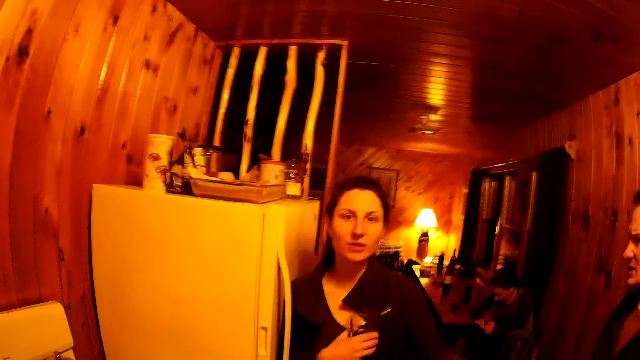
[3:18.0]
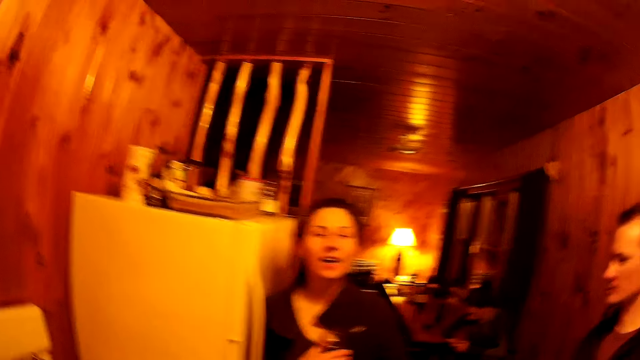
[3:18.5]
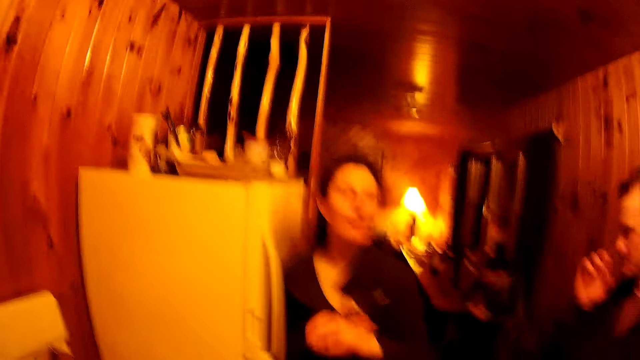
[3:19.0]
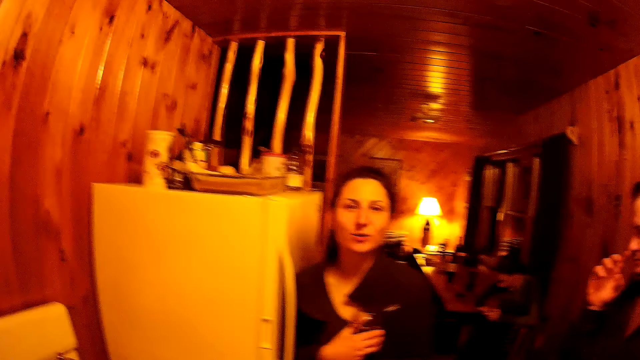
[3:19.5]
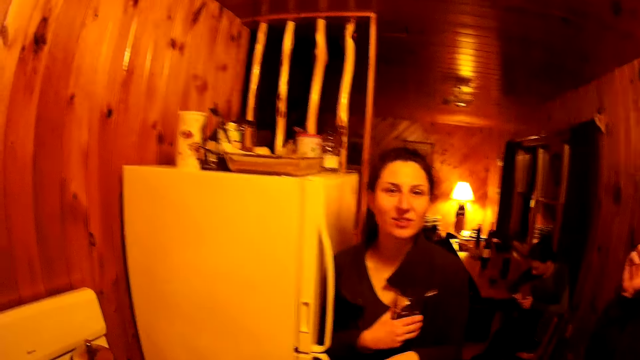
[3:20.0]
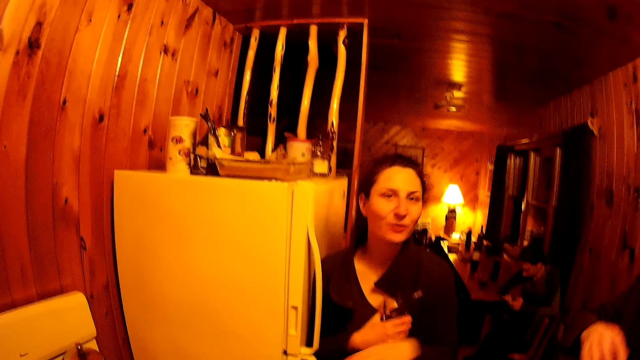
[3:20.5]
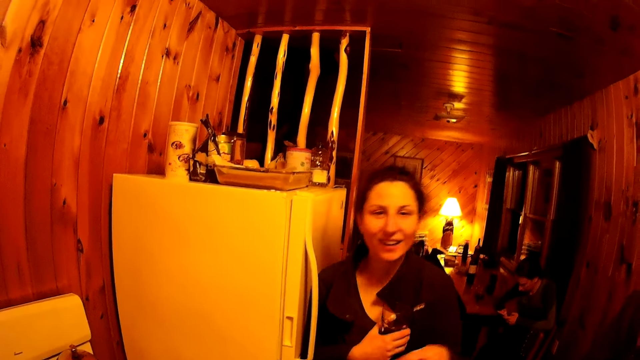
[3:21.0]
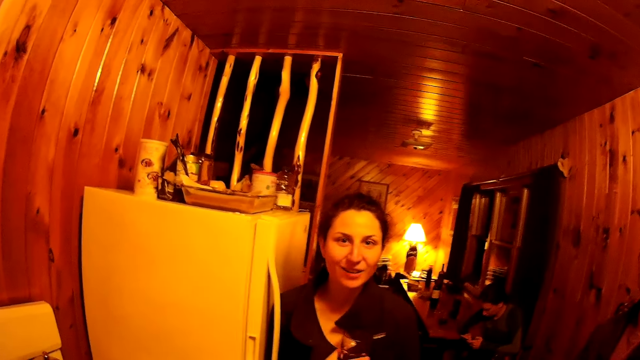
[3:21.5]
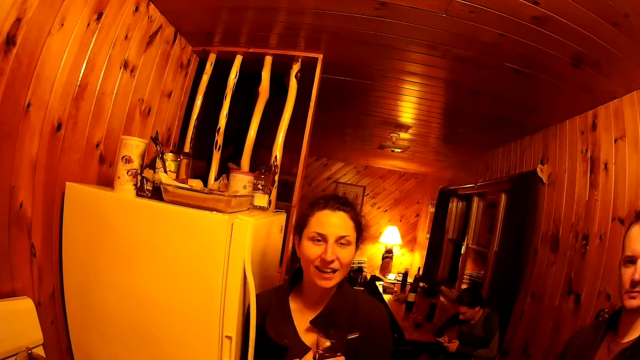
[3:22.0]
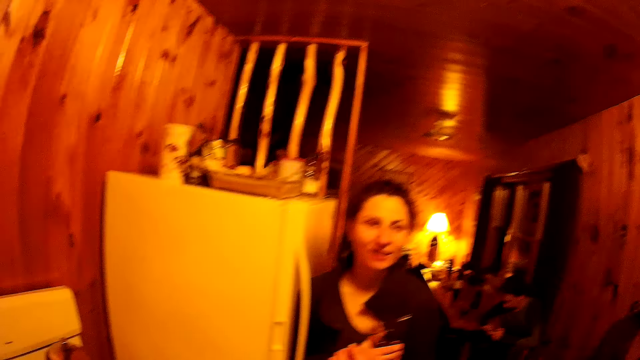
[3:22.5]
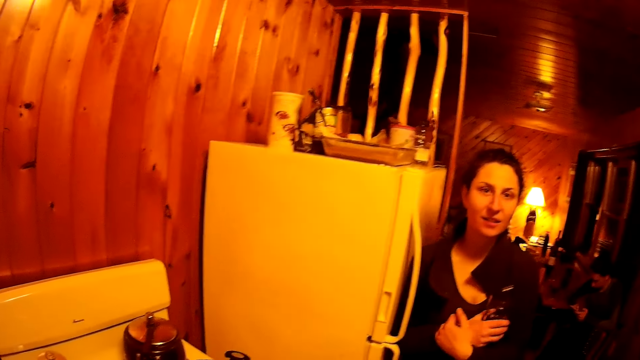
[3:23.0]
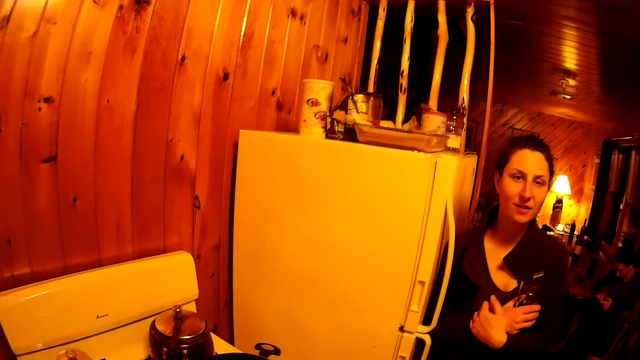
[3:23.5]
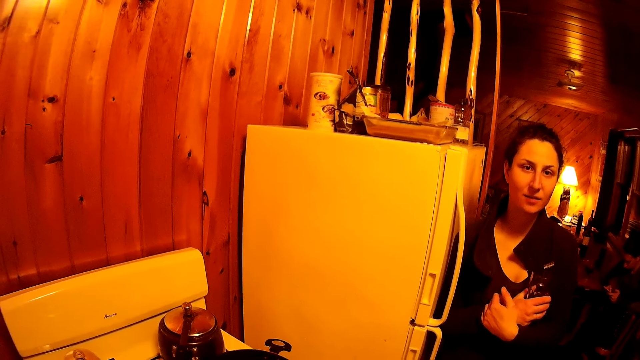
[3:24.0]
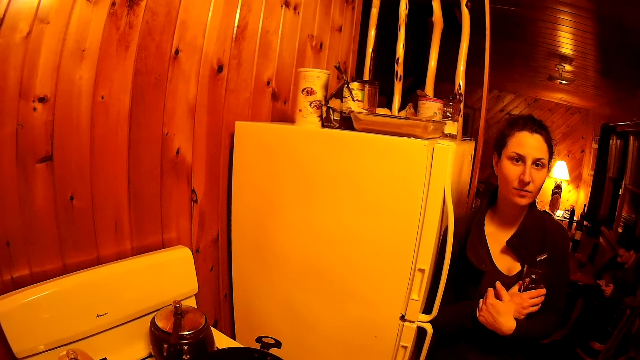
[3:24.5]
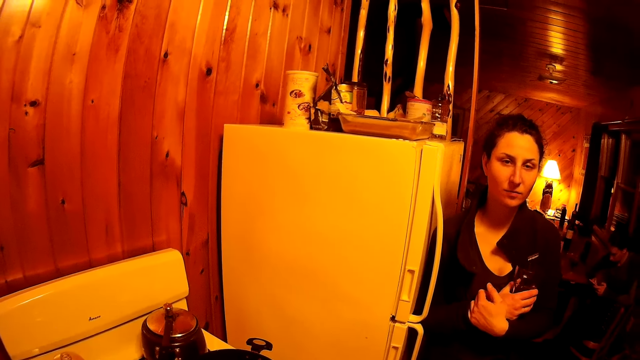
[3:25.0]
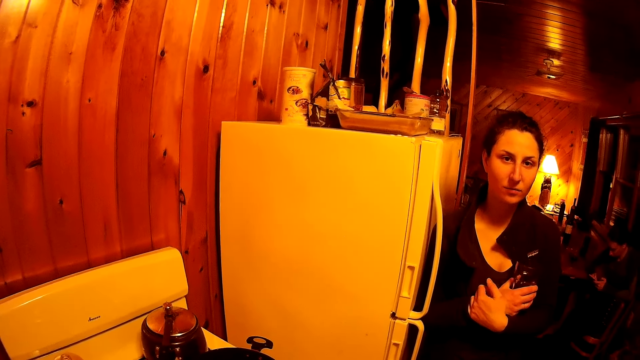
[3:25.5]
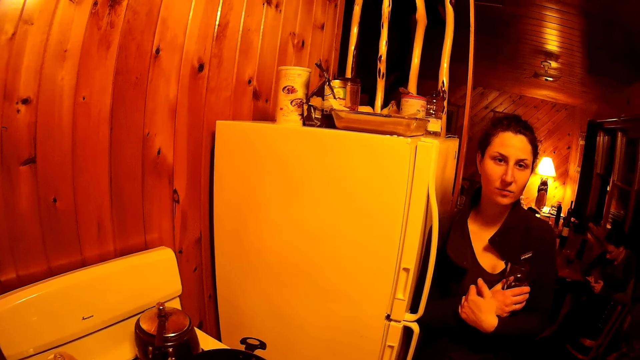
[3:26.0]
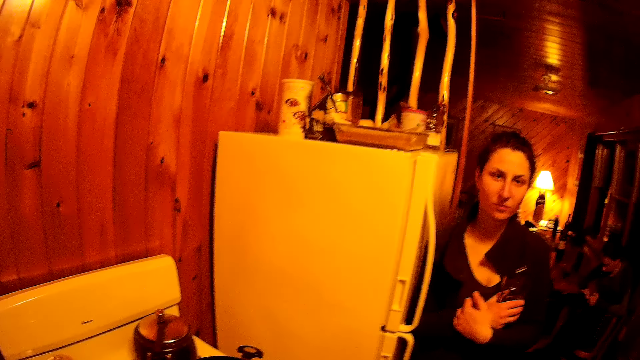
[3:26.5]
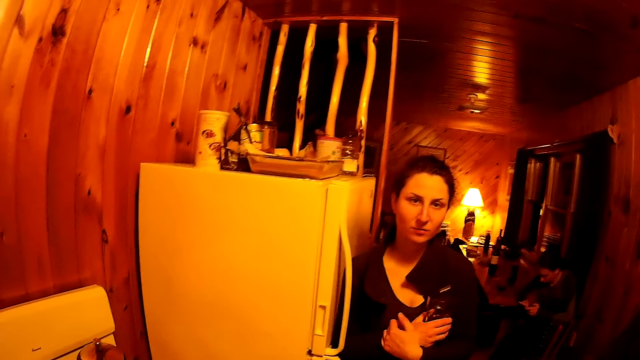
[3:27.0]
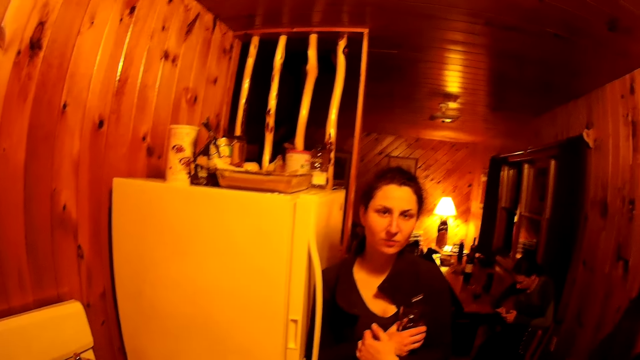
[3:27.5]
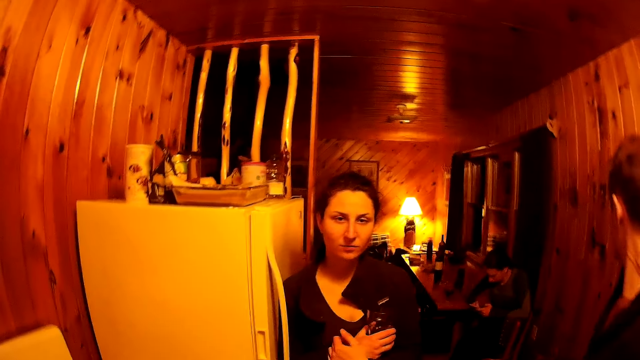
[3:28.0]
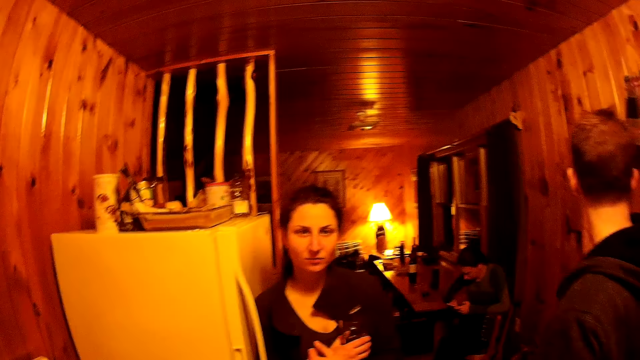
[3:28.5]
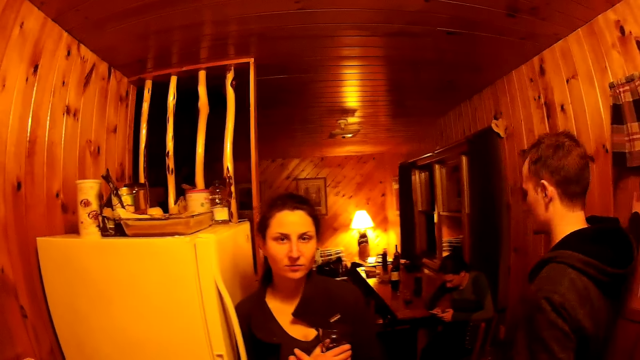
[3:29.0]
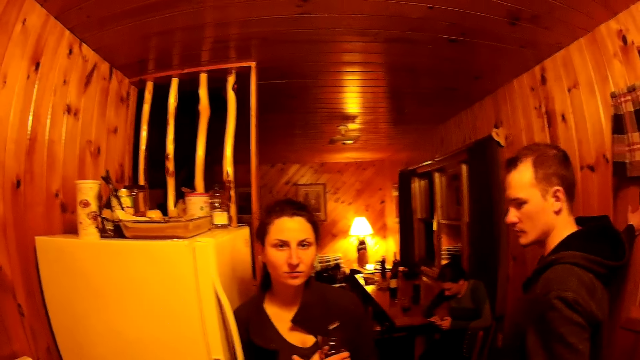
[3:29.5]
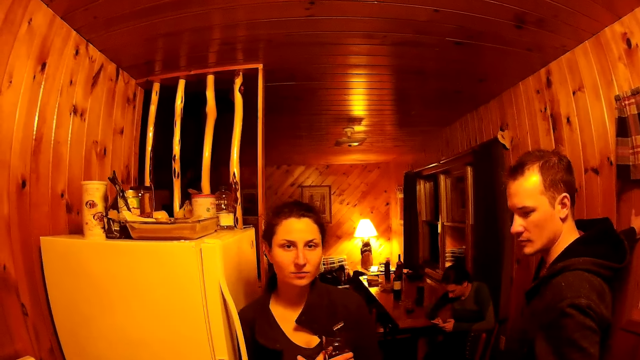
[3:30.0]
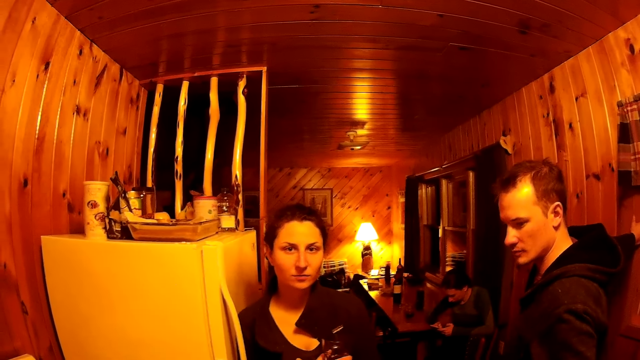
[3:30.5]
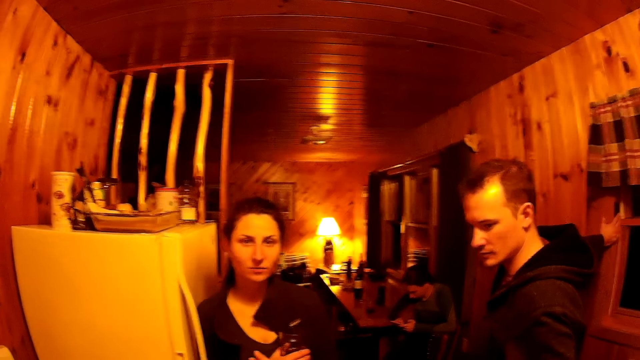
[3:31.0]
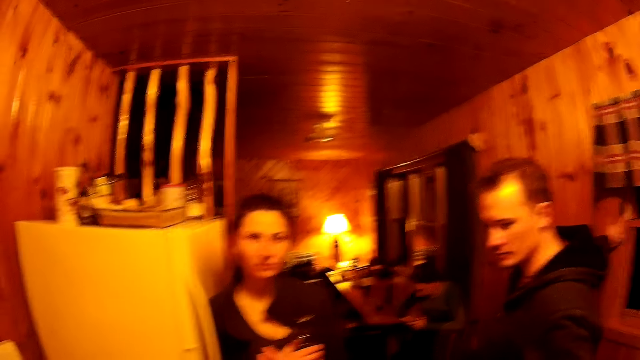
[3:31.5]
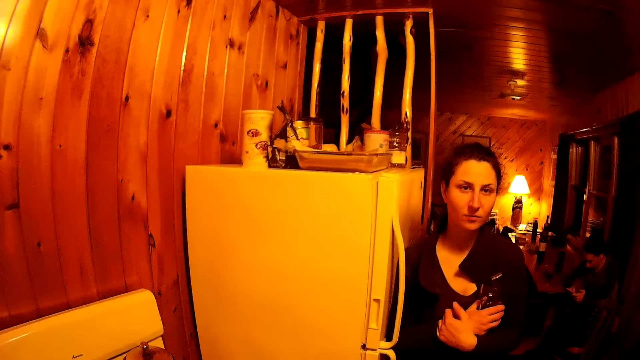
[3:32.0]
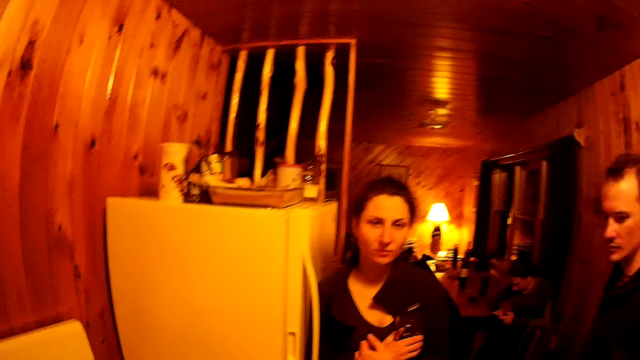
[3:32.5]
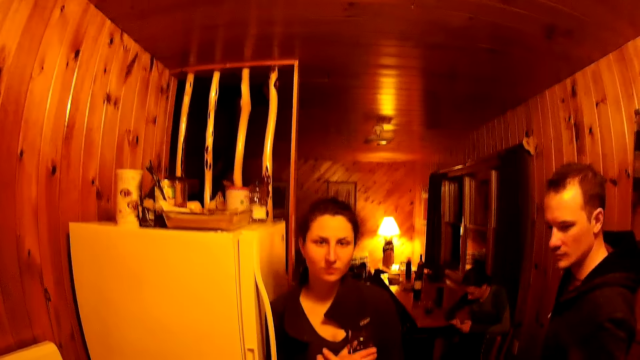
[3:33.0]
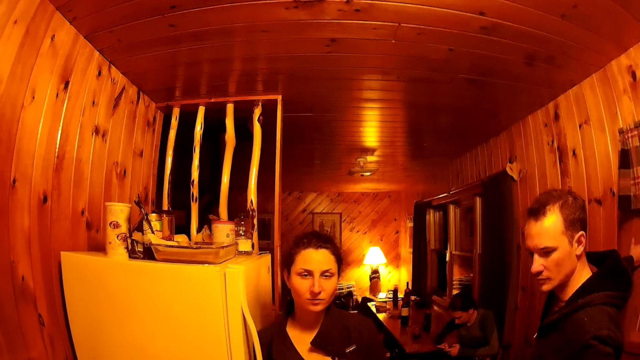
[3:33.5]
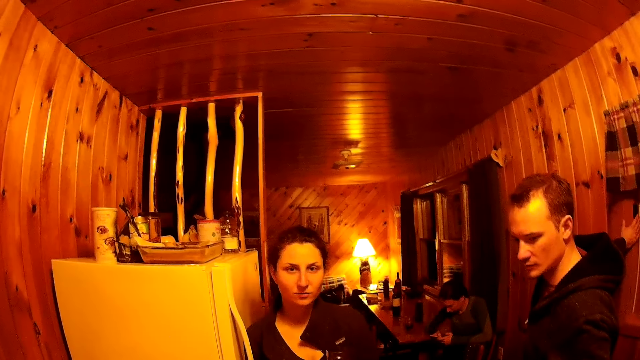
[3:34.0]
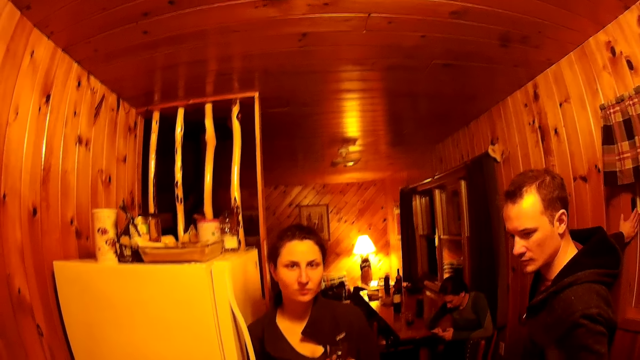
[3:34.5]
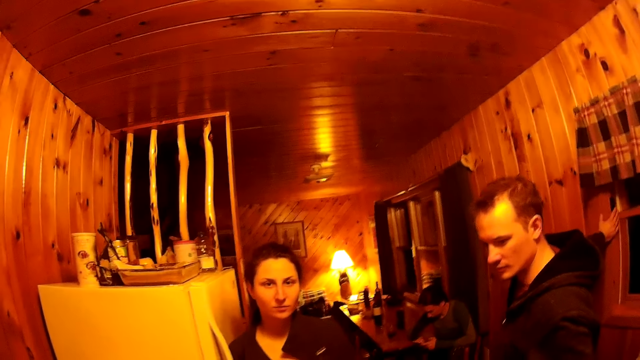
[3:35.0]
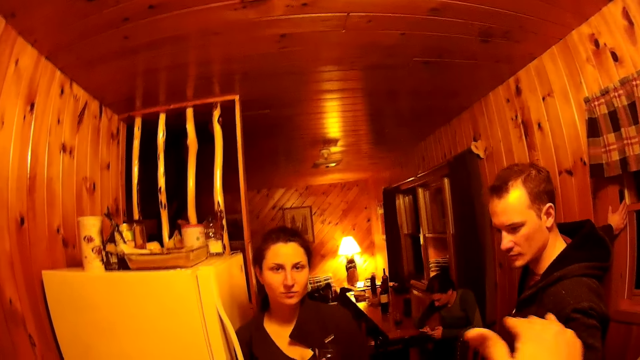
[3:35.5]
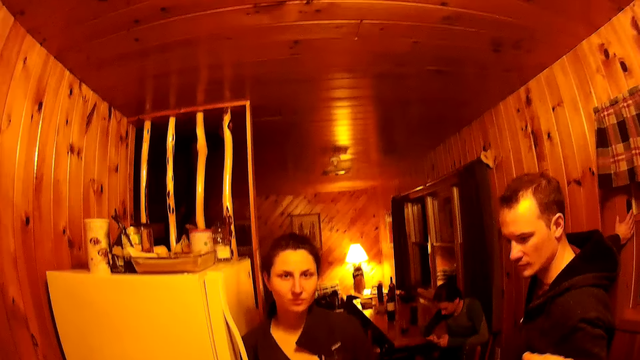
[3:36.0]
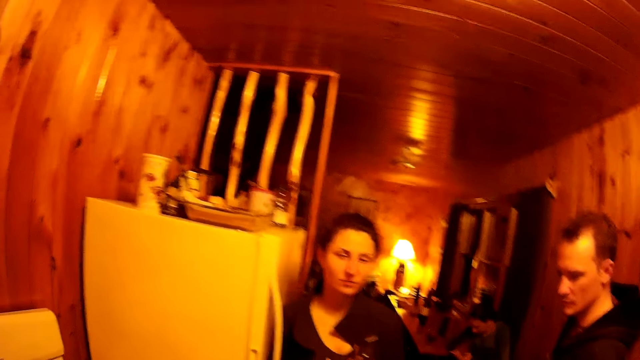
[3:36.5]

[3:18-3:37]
A man sips a drink. A woman makes a gesture. The camera wearer turns around the room. Another woman operates a phone. The camera wearer turns around the room.
